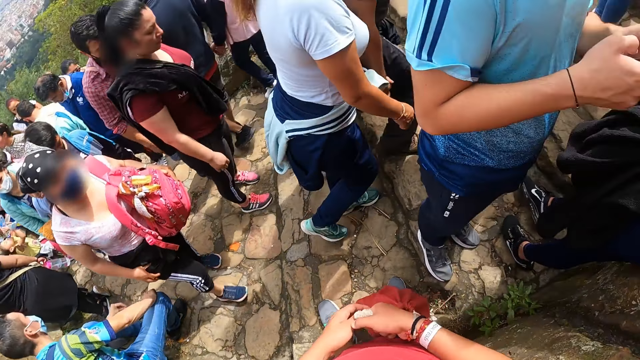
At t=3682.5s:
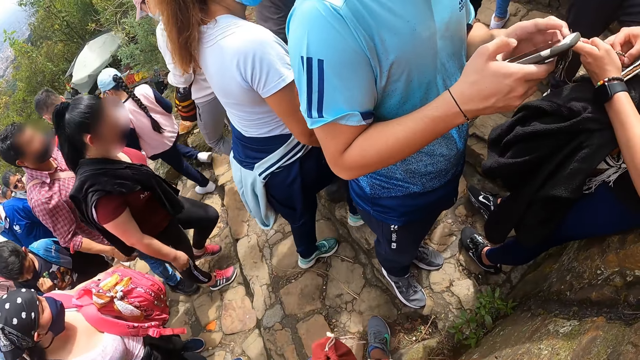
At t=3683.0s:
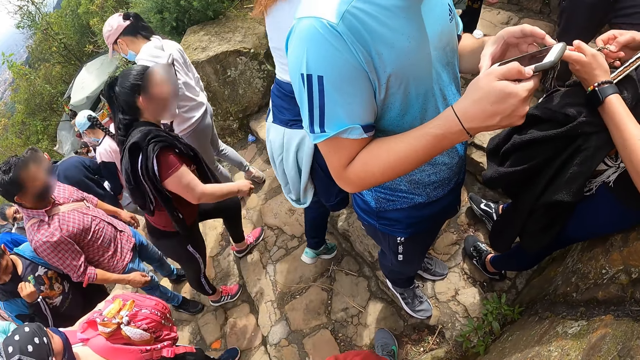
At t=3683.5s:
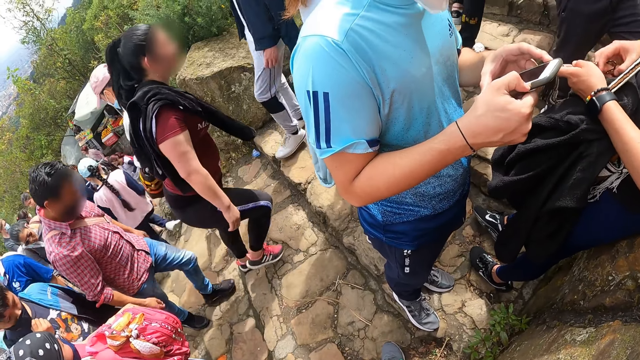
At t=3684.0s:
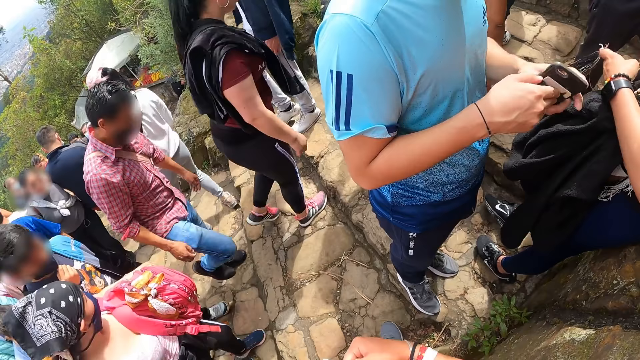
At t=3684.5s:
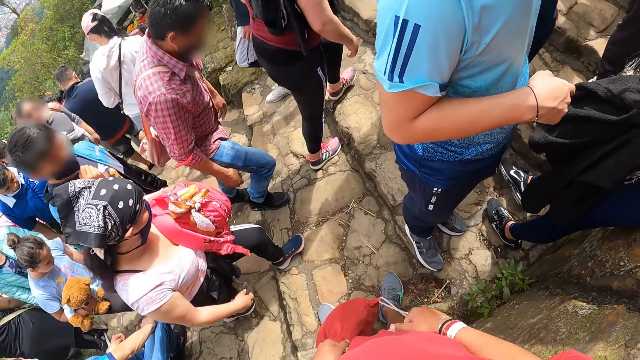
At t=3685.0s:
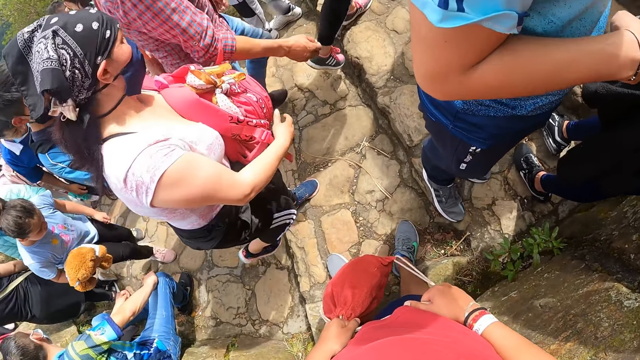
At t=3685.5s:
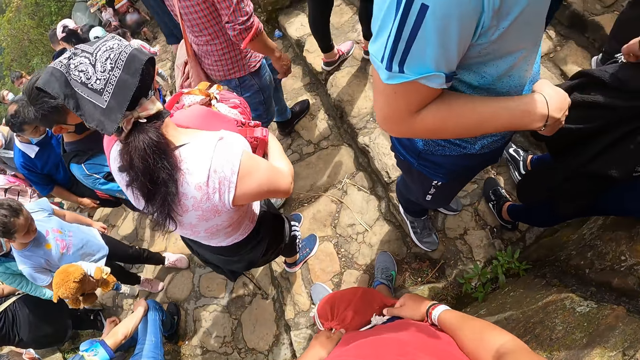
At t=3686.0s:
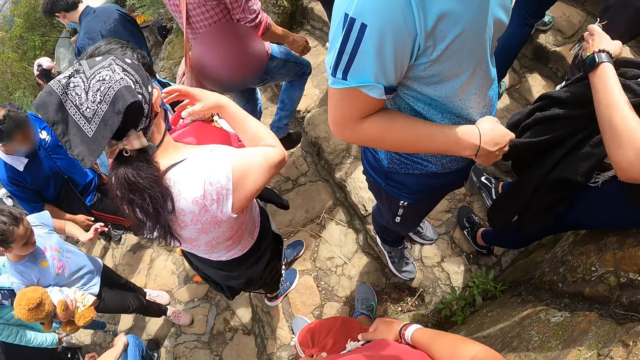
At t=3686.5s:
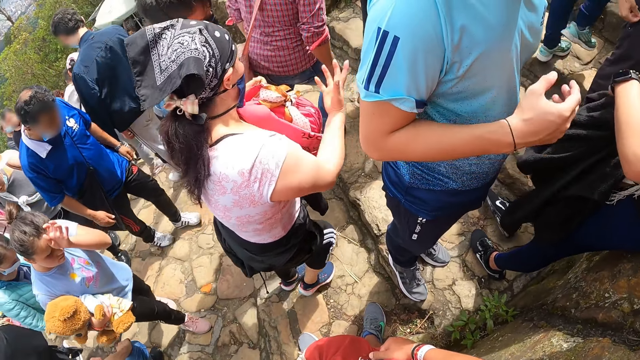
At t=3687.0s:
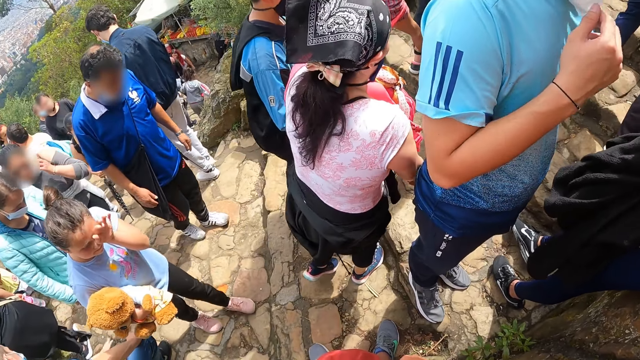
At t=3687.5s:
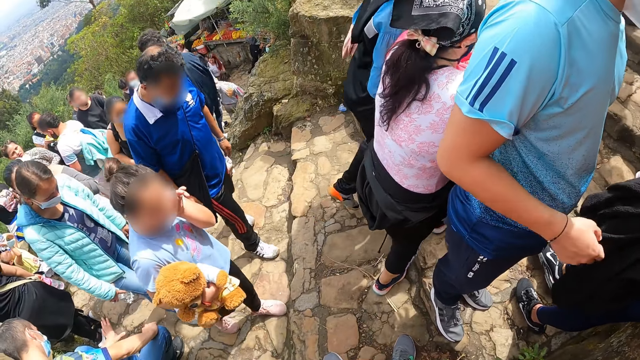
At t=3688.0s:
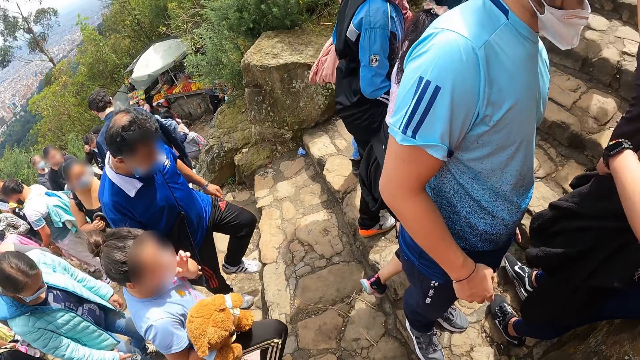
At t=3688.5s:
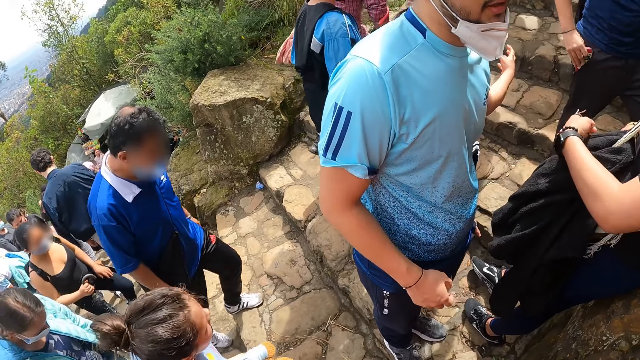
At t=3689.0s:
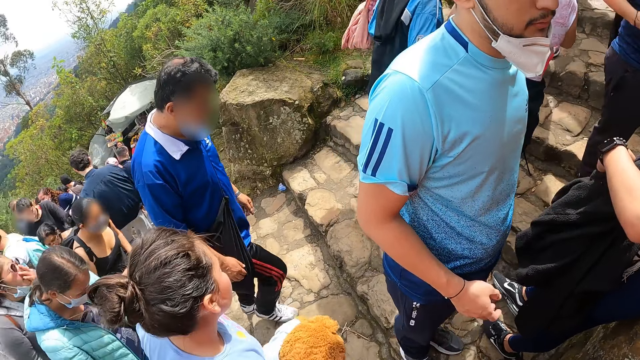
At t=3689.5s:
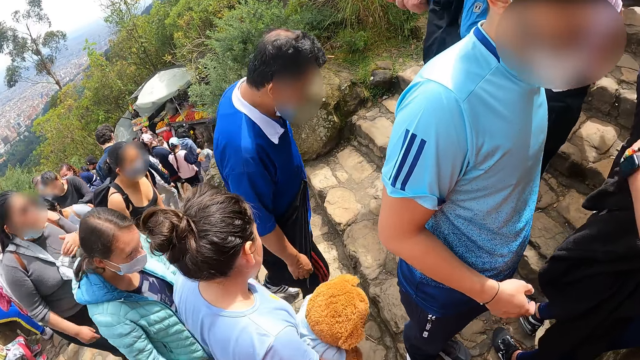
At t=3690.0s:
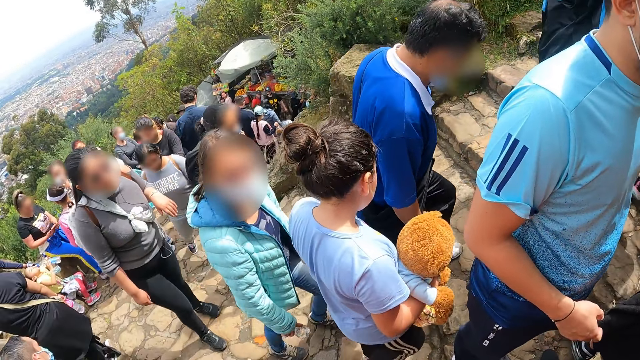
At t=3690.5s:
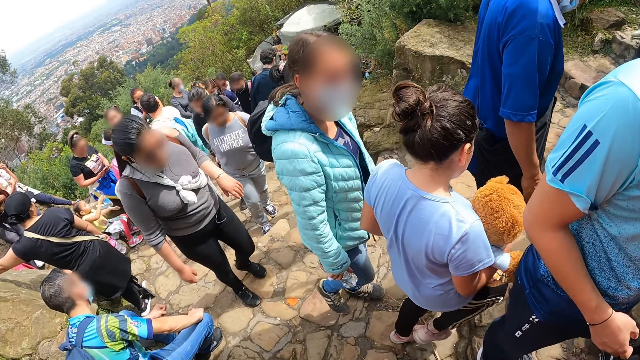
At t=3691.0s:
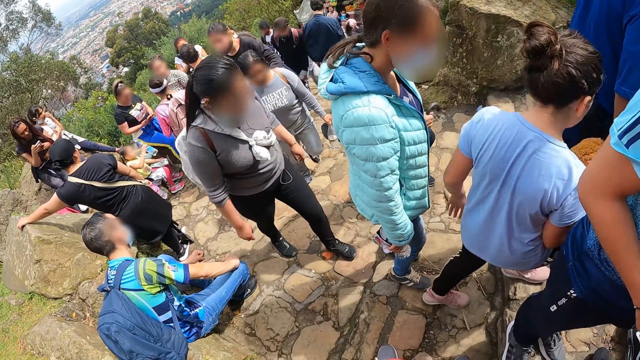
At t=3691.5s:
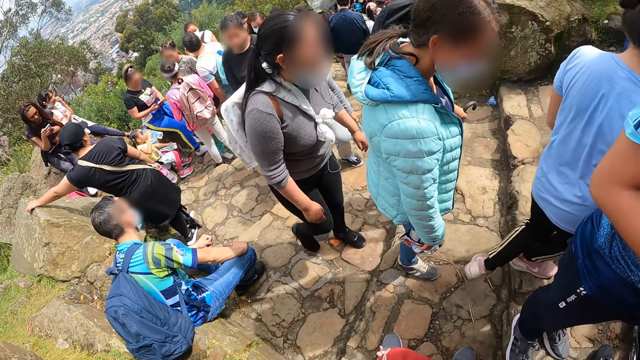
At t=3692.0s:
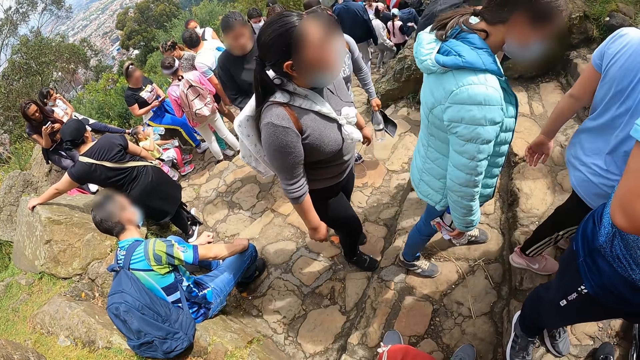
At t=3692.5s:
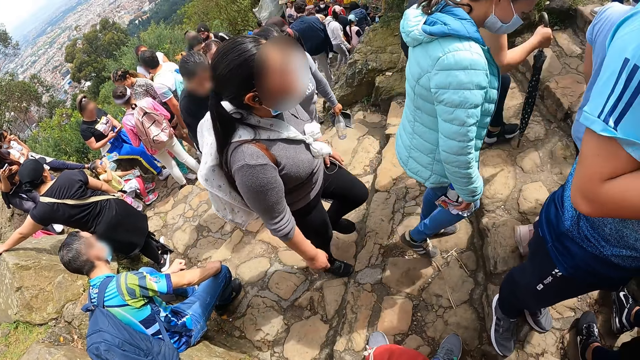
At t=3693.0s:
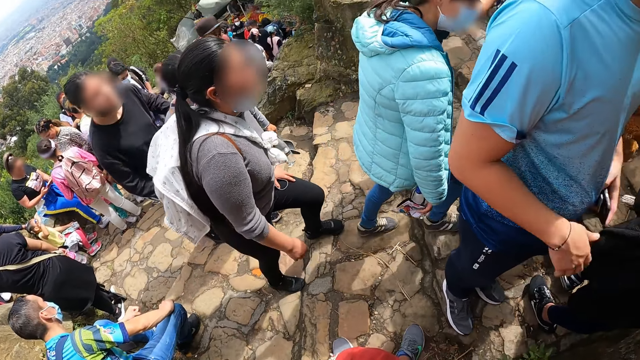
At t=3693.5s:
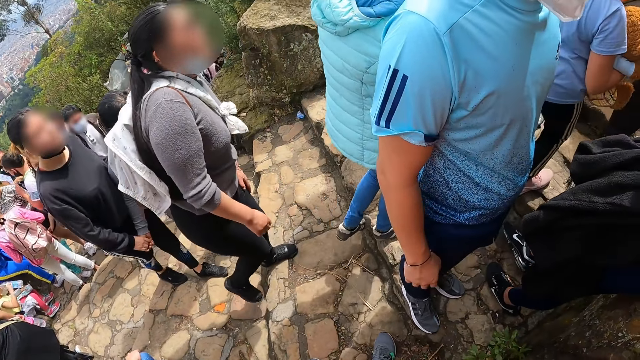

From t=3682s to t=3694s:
The camera wearer holds the red bag with both hands. A man operates the phone in his left hand with his right hand. Another man ties the rope in the bag with both hands. The first man puts the phone in the pocket. The first man touches the nose mask on his face with his right hand.

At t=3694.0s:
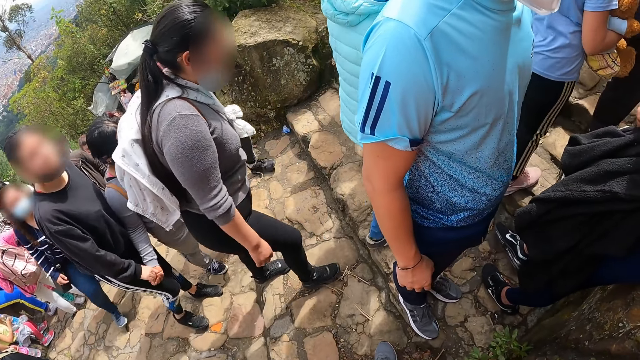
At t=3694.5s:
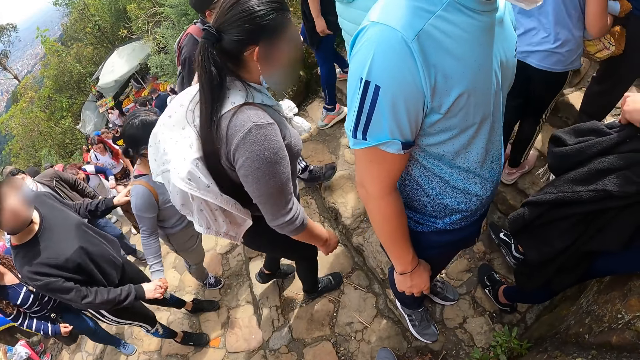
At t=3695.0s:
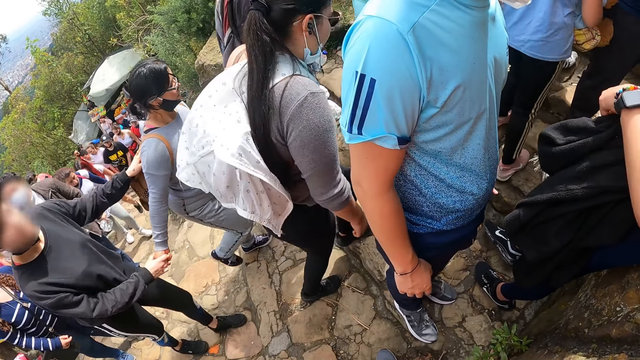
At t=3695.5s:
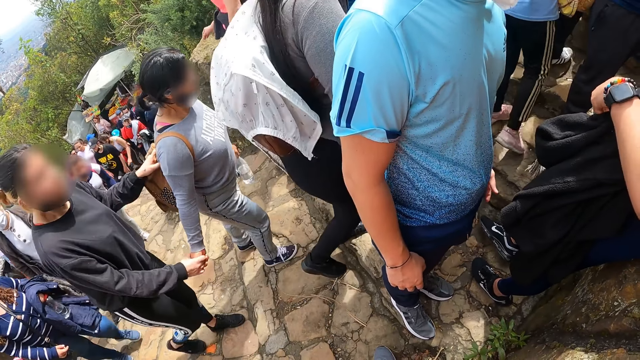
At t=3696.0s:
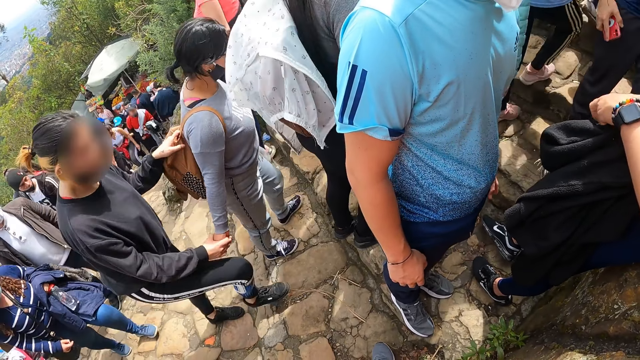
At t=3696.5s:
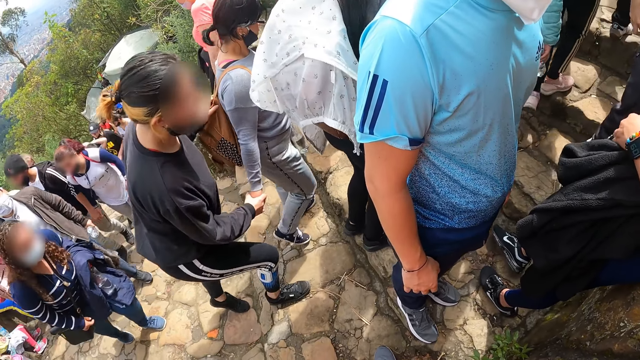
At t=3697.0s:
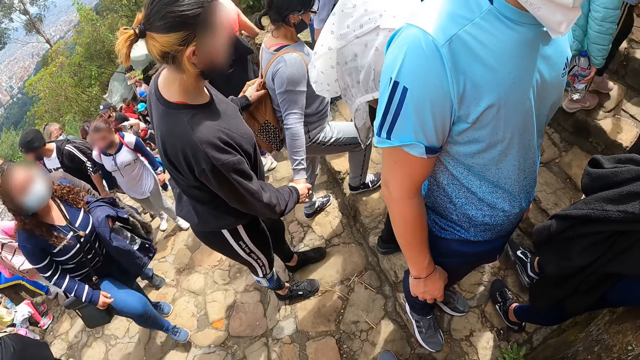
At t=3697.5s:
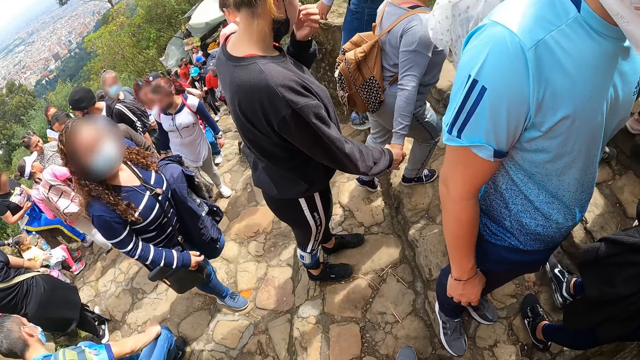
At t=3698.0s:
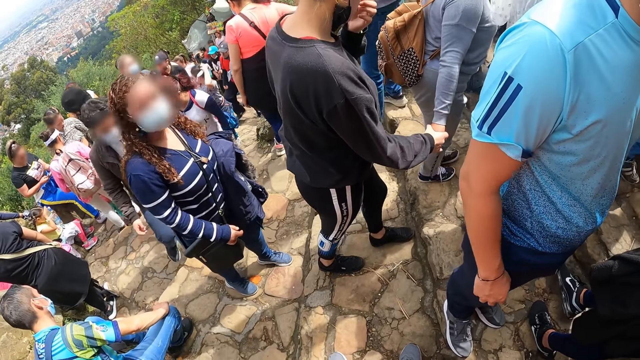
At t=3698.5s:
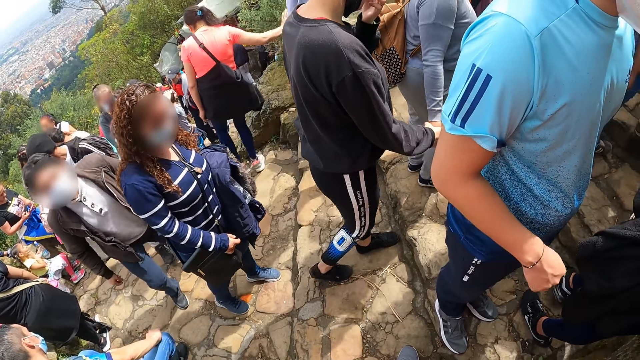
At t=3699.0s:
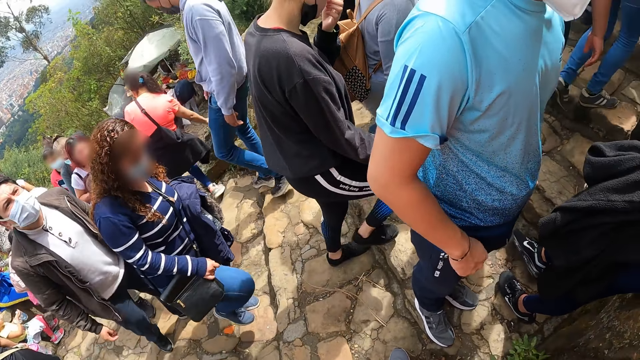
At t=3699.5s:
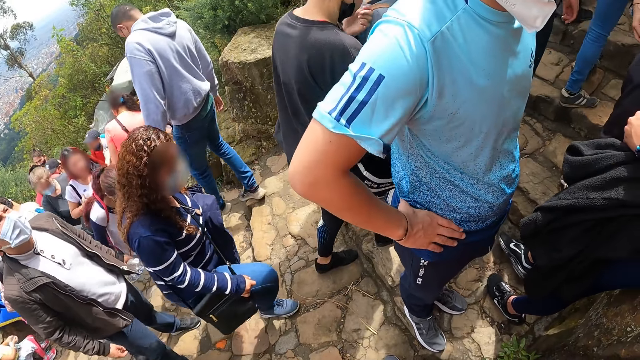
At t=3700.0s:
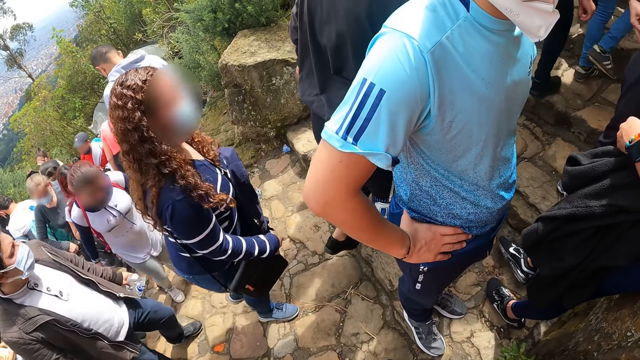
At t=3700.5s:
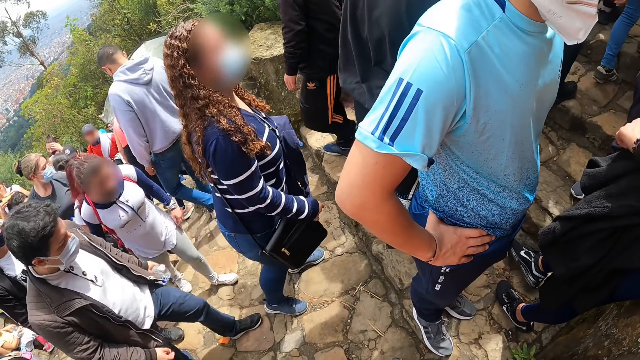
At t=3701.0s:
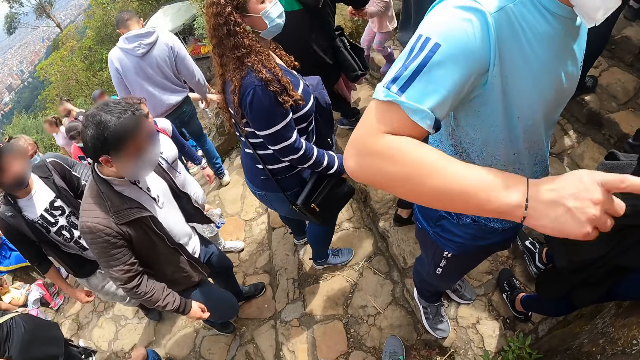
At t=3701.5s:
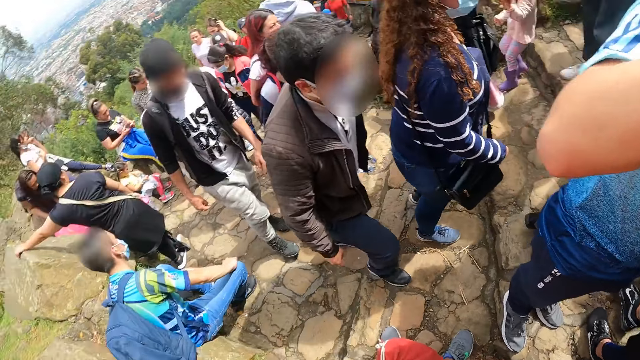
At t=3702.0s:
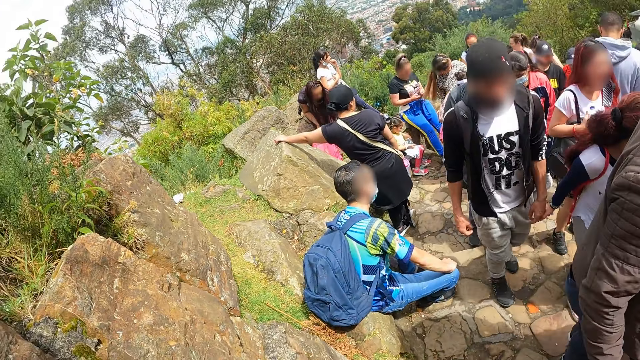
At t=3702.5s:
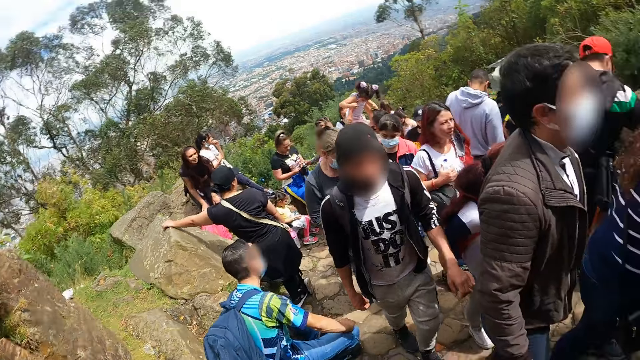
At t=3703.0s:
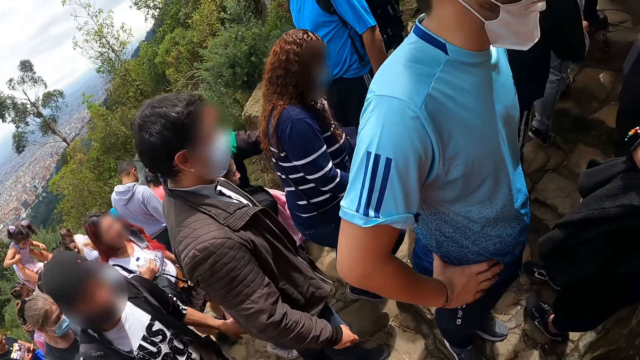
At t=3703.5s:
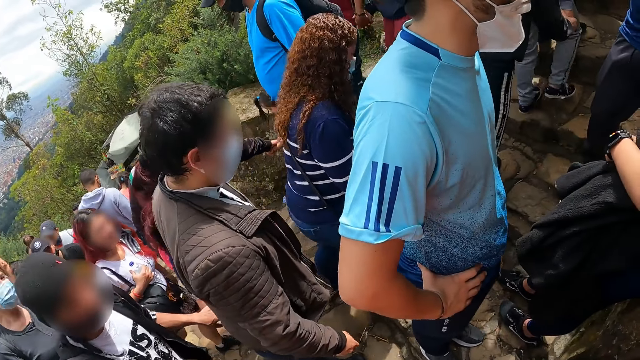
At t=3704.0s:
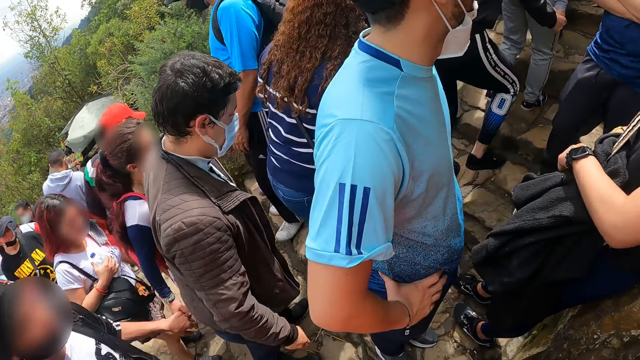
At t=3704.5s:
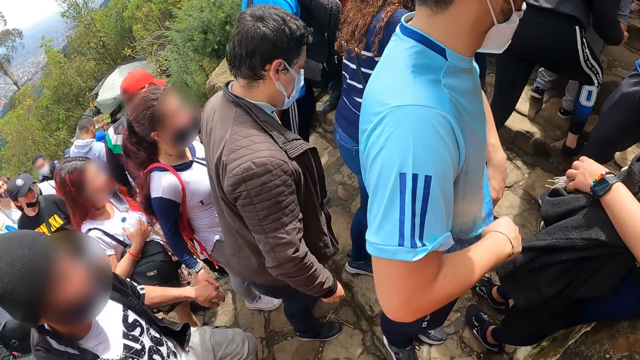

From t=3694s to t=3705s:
A man puts his hands on his hips. The man points to a tree with his right hand.
